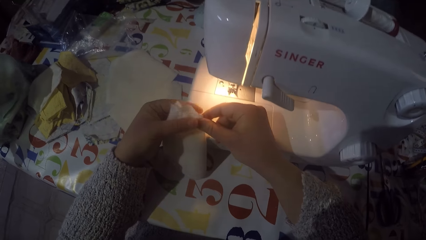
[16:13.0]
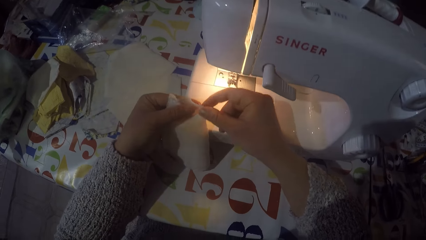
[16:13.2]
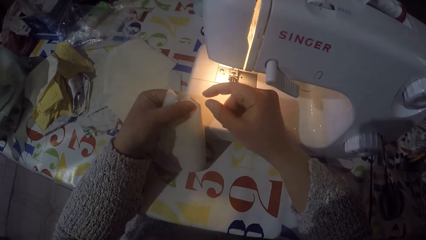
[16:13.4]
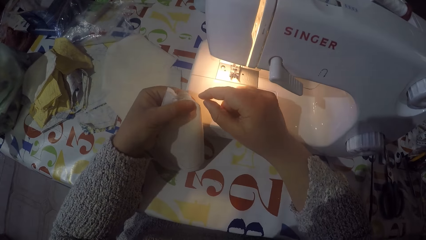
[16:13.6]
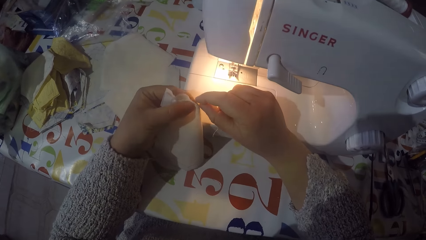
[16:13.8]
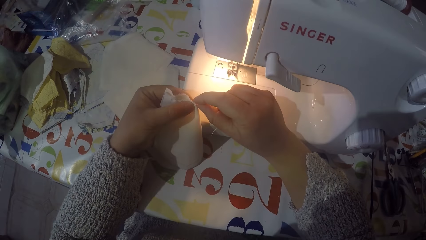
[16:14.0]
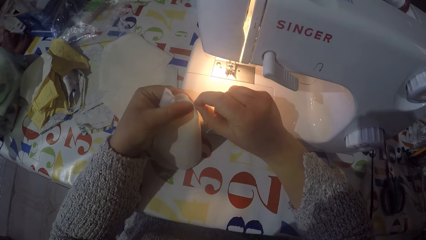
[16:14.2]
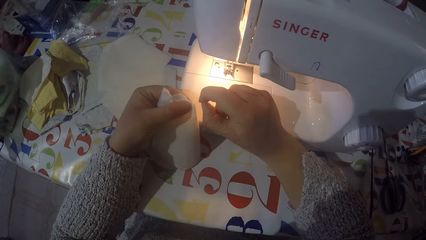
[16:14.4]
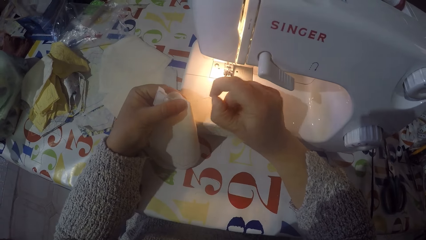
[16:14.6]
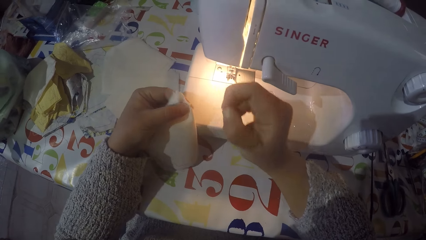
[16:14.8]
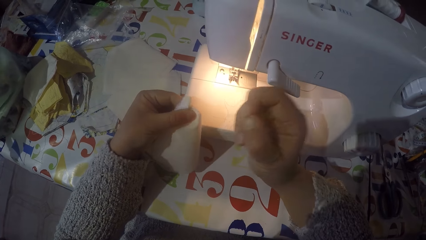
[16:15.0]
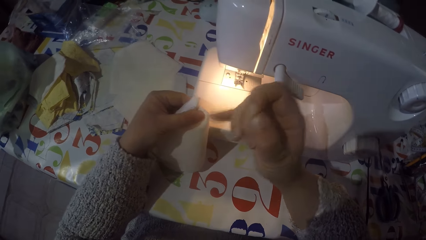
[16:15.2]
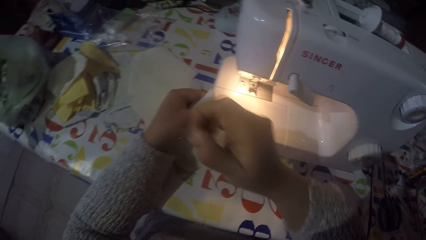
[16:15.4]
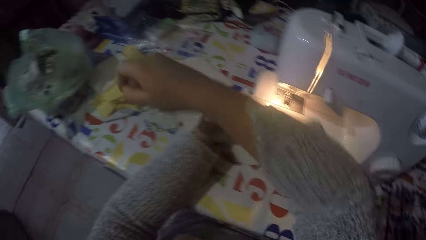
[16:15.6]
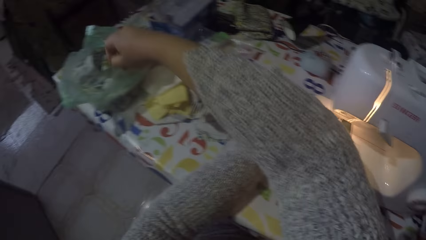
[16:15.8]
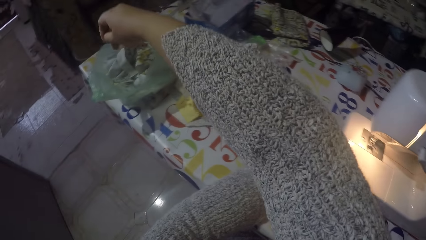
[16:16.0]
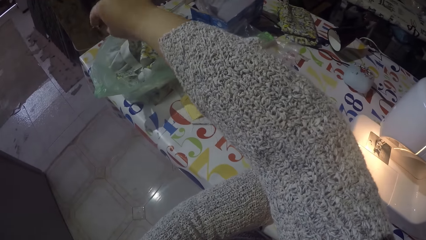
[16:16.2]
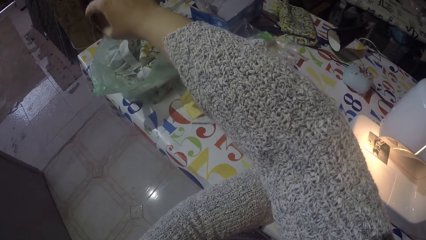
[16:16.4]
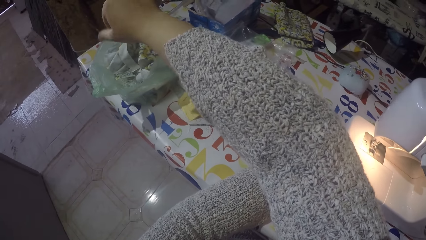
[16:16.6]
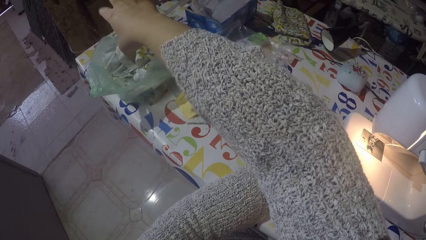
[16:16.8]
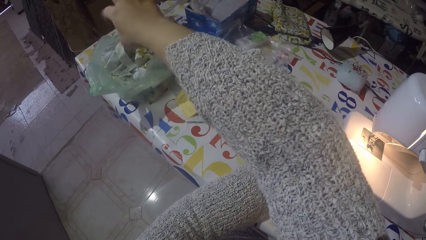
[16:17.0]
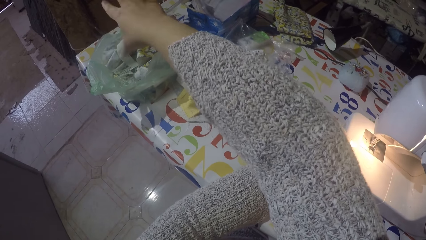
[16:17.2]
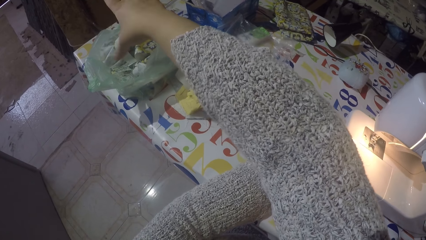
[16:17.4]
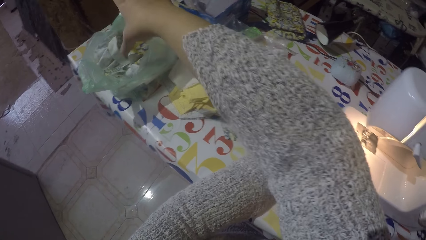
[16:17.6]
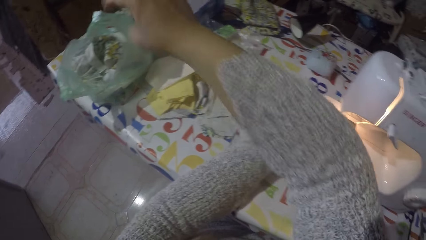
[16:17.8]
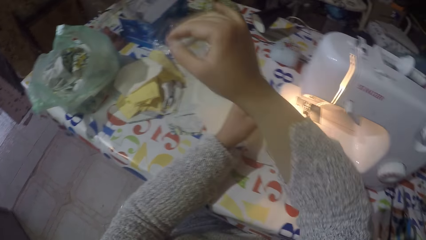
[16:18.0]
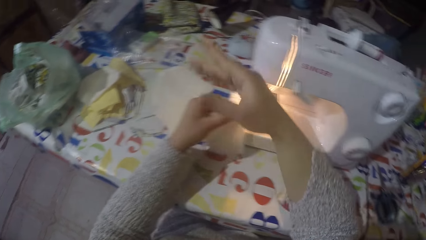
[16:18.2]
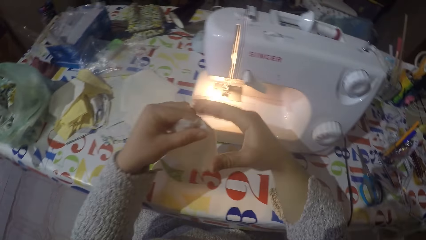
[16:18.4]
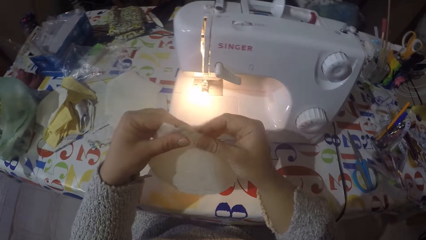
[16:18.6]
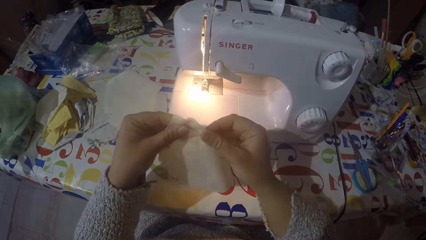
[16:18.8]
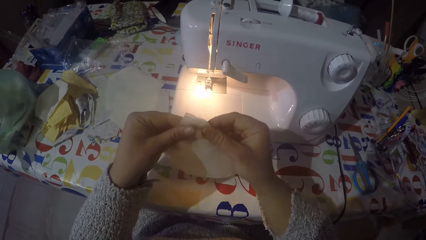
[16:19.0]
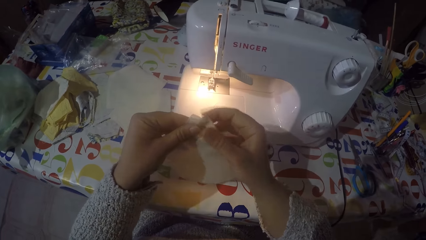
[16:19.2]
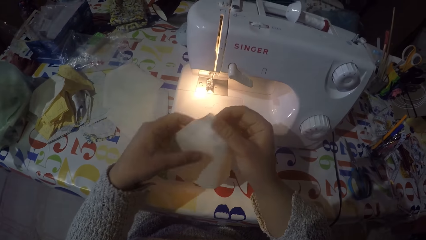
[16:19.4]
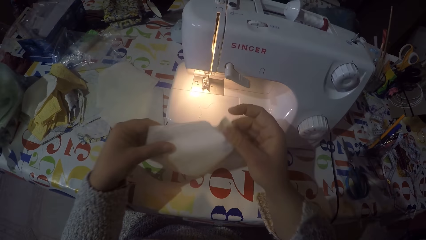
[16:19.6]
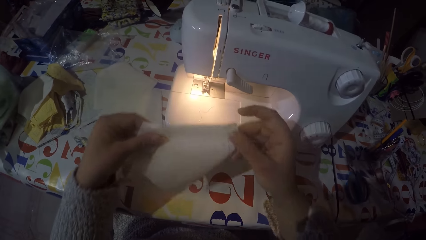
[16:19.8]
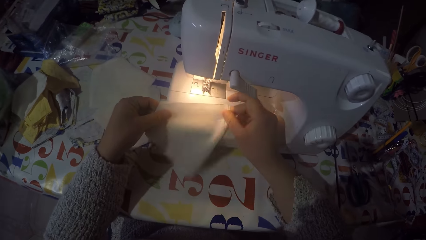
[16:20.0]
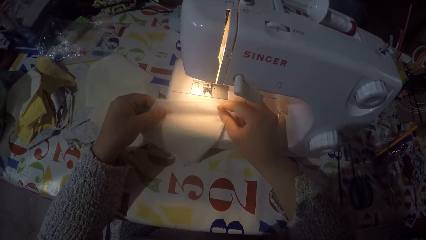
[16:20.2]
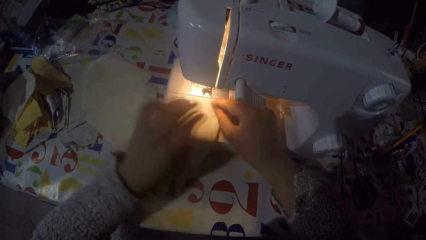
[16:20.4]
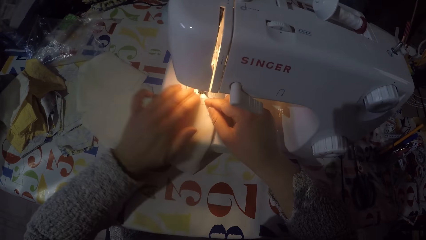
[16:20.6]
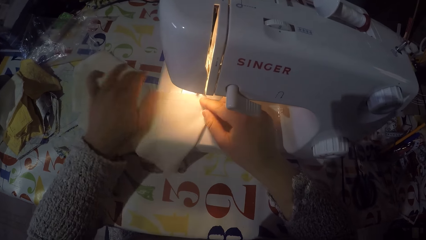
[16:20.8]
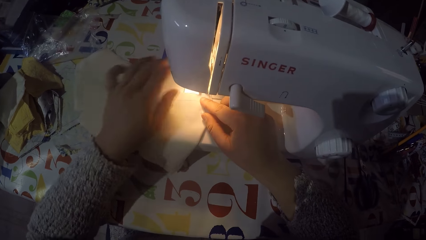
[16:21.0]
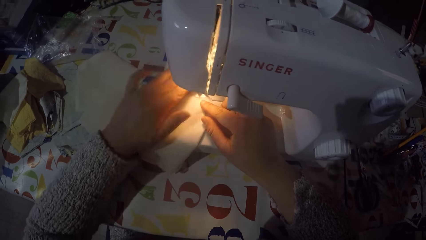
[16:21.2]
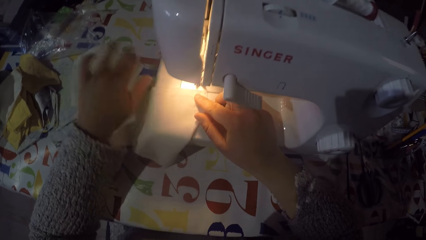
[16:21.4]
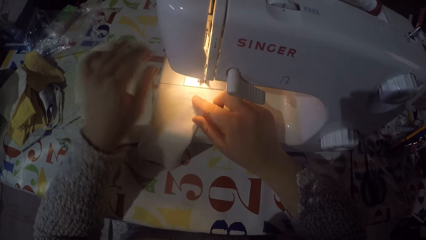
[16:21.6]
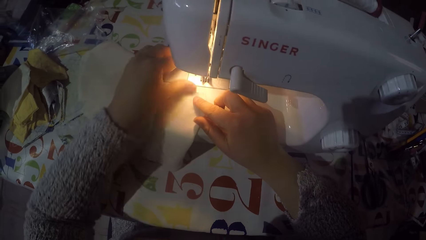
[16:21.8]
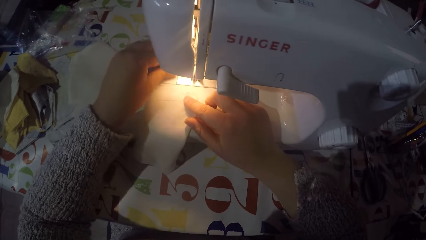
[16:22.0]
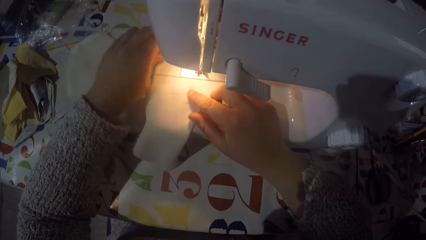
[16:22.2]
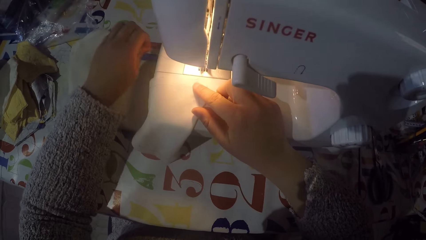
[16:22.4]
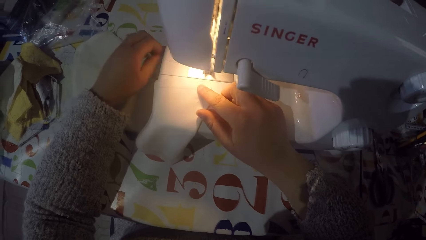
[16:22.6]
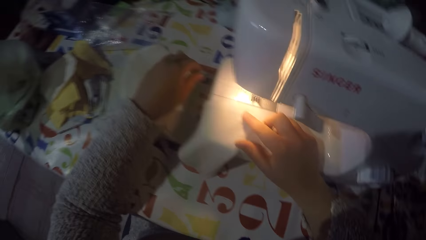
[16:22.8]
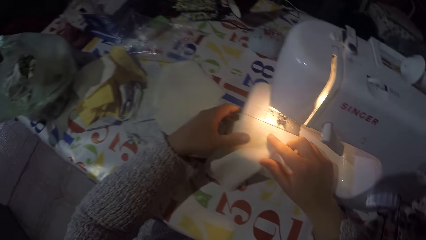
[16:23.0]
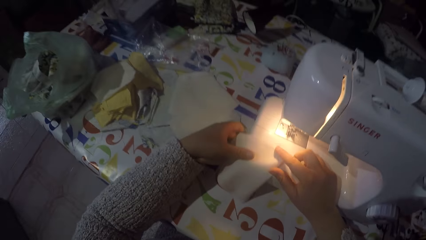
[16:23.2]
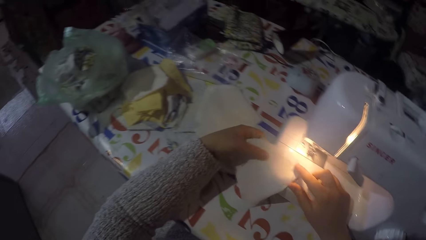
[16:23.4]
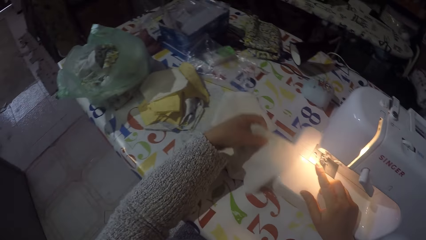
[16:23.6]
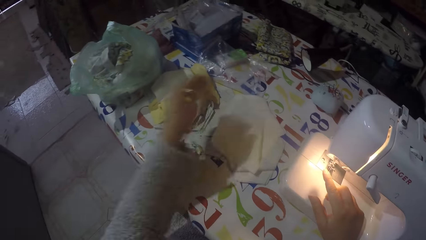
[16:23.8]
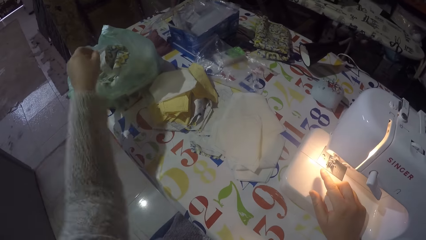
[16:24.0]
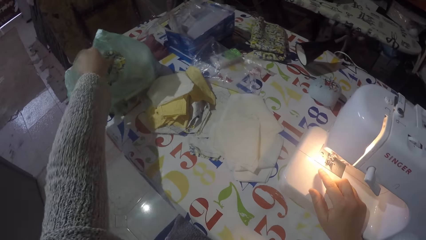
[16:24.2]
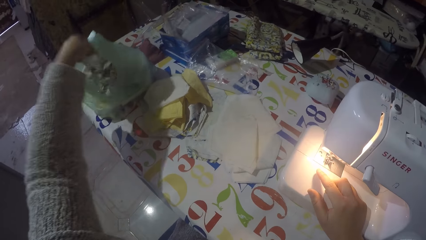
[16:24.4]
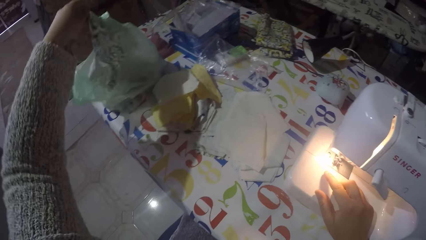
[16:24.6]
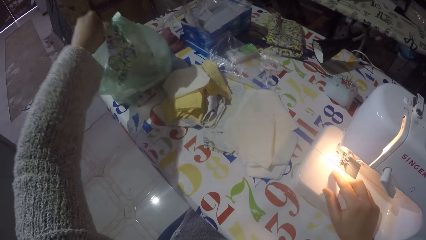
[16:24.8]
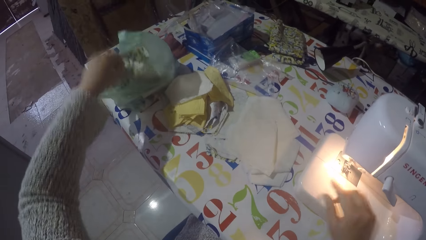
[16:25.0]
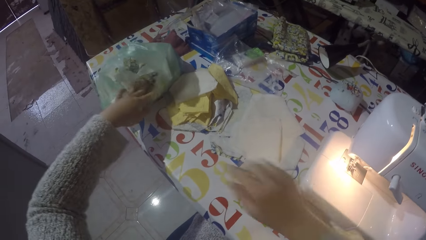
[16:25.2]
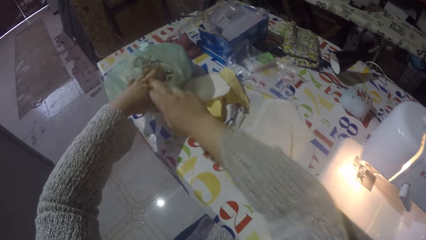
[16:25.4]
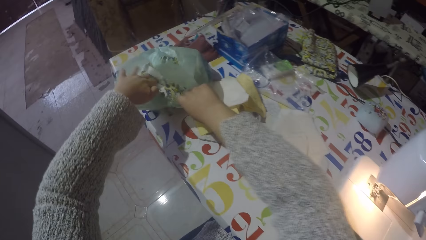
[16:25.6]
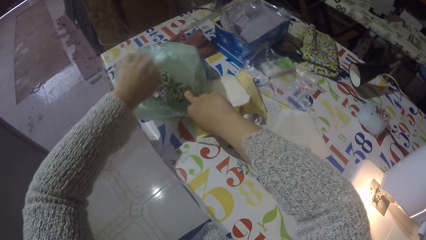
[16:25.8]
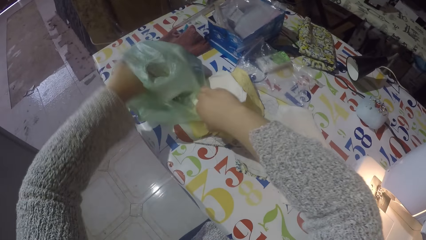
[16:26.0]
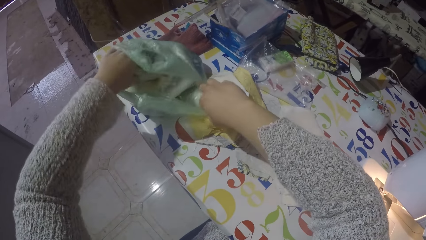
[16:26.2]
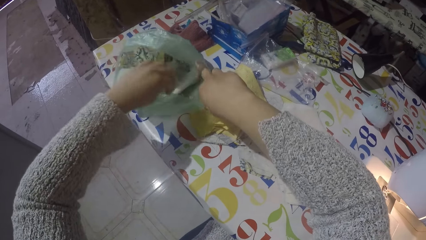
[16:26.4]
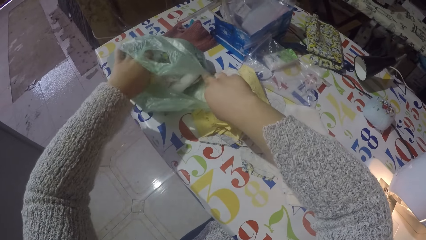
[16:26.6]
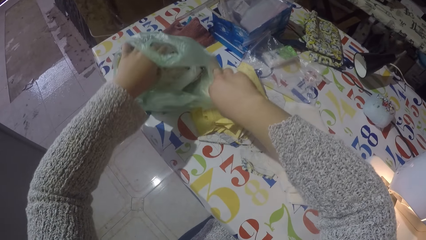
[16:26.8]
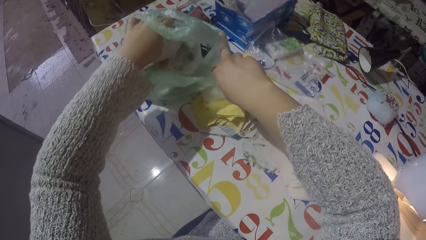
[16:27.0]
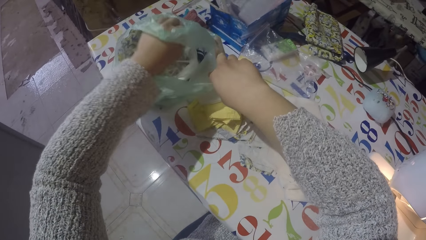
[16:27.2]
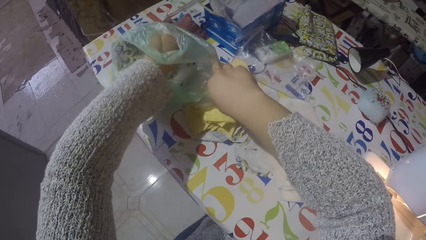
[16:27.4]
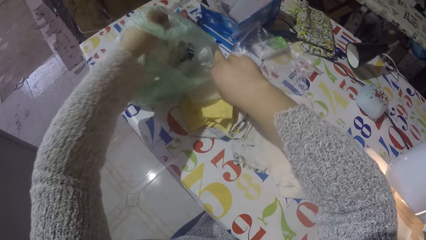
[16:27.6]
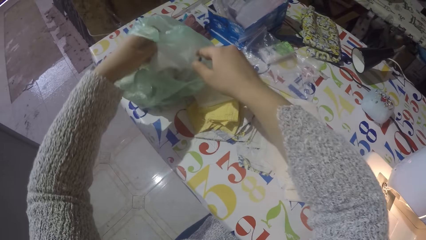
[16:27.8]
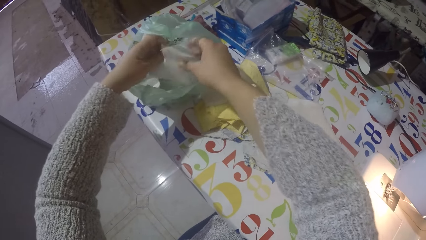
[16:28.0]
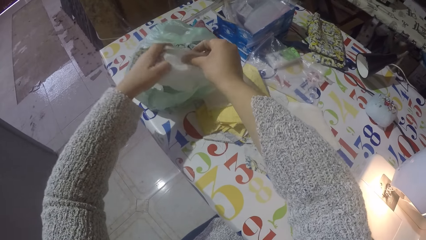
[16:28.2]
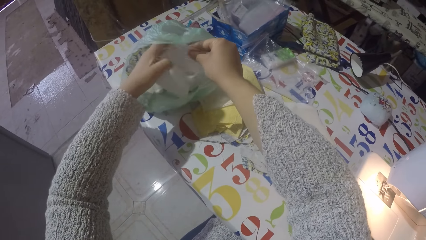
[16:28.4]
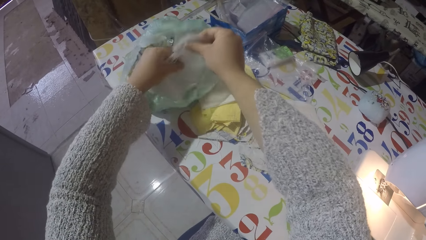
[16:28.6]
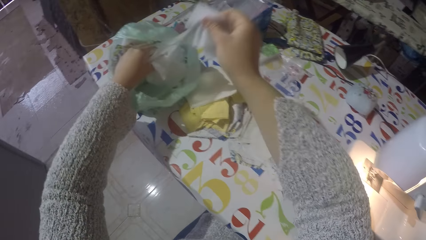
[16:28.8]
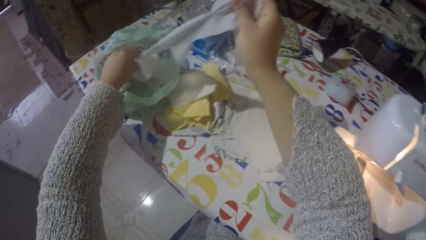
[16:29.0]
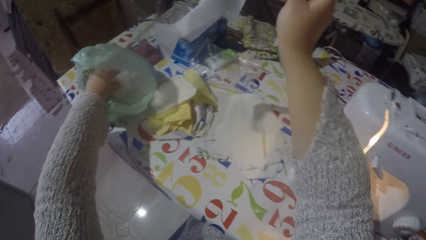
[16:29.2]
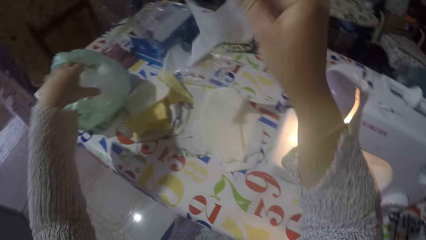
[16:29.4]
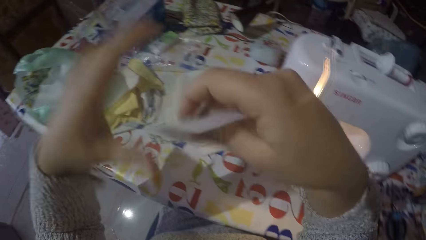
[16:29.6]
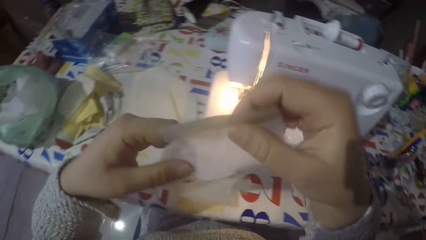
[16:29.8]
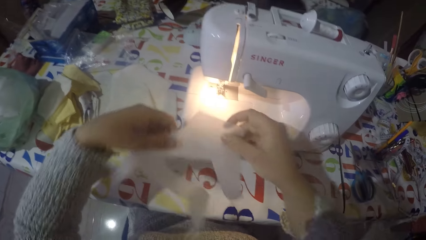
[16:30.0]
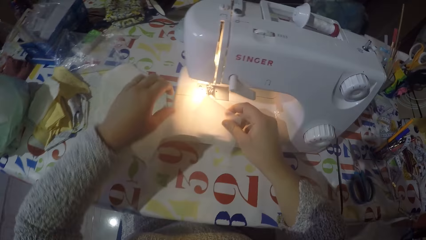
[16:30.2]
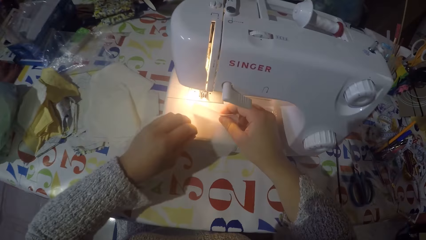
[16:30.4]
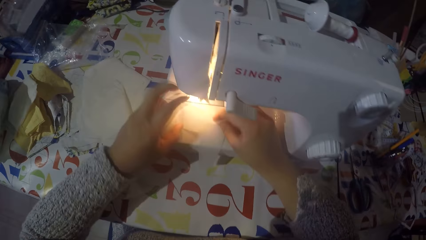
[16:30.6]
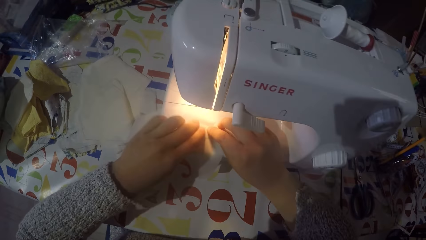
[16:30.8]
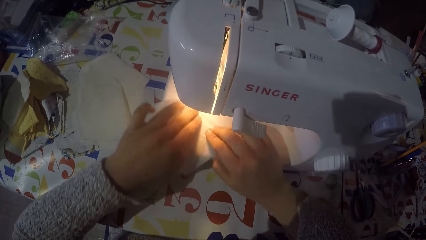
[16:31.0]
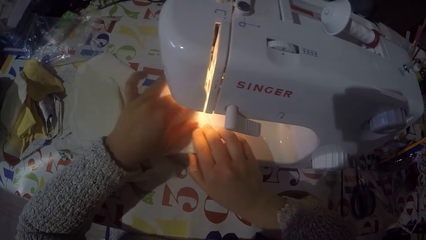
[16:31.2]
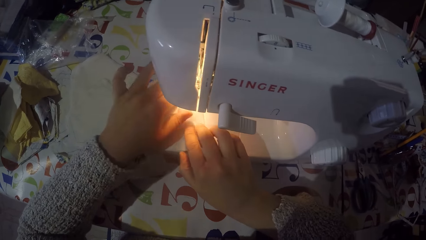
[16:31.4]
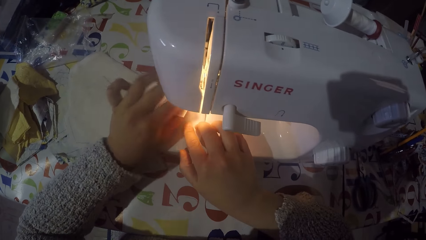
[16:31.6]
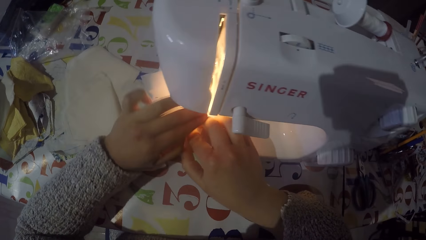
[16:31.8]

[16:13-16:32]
The camera wearer puts the sewing threads in the paper or polythene bag. They check a piece of cloth. They put the piece of cloth on the sewing machine. They drop the piece of cloth on the table. They look at the paper bag. They touch a piece of cloth from the polythene bag. They pick up a piece of cloth from the polythene bag. They put the piece of cloth on the sewing machine. They fold the piece of cloth.
